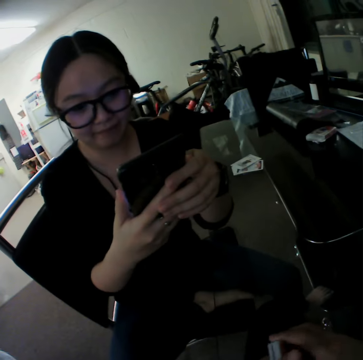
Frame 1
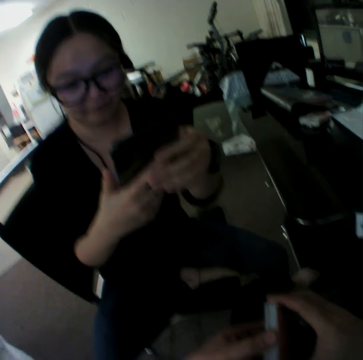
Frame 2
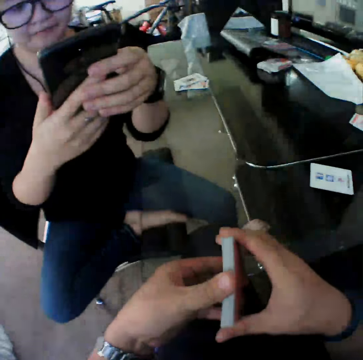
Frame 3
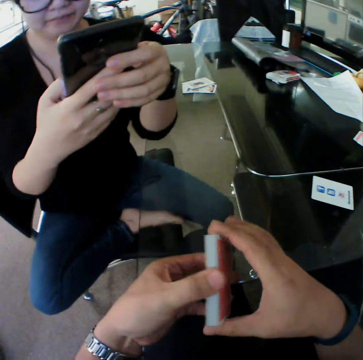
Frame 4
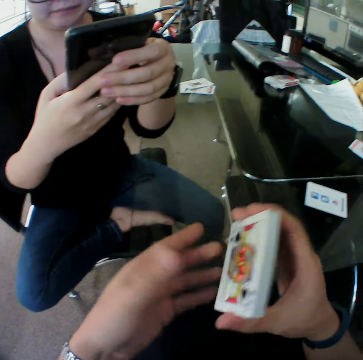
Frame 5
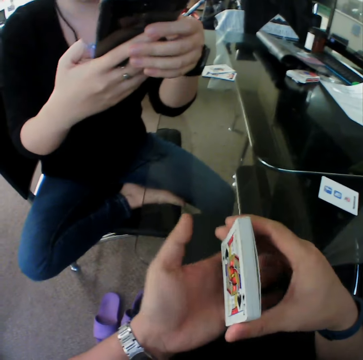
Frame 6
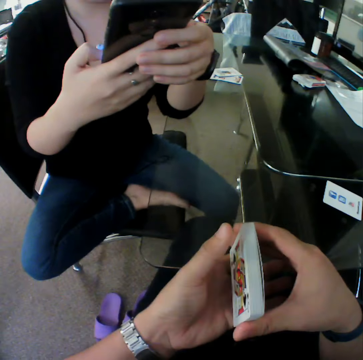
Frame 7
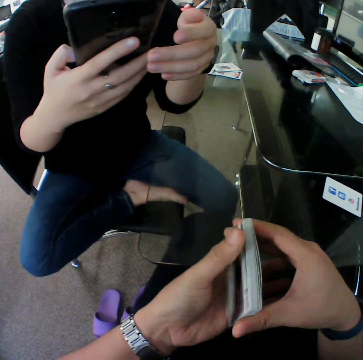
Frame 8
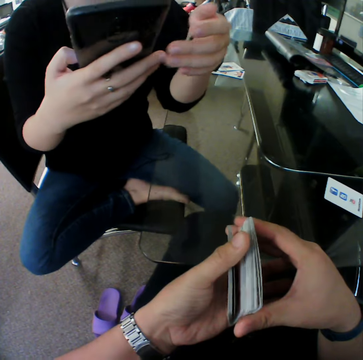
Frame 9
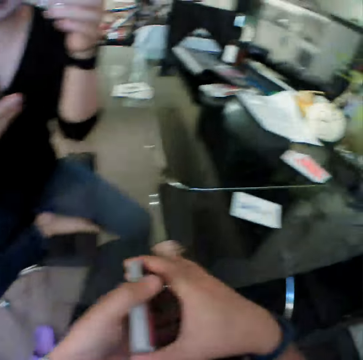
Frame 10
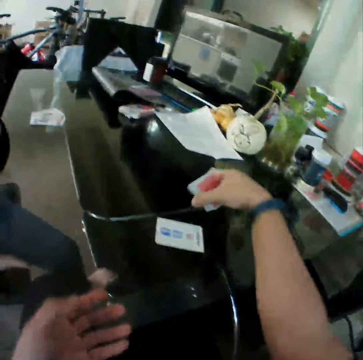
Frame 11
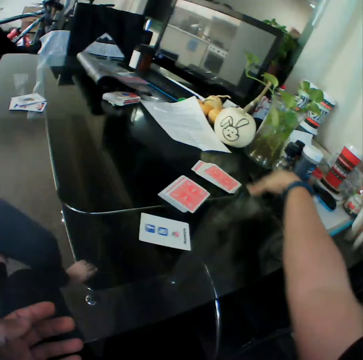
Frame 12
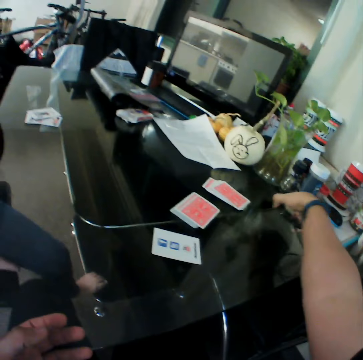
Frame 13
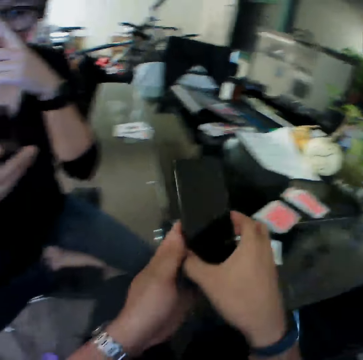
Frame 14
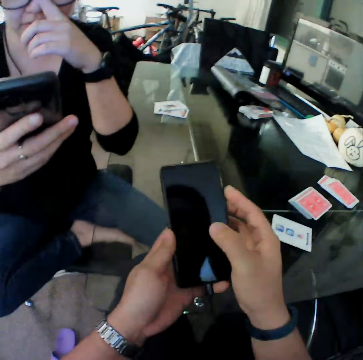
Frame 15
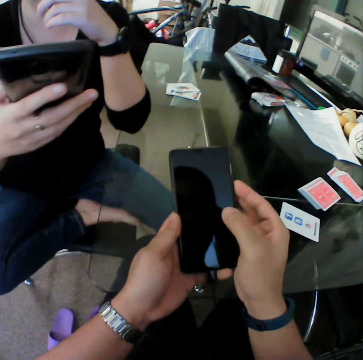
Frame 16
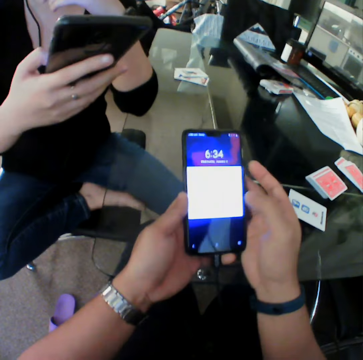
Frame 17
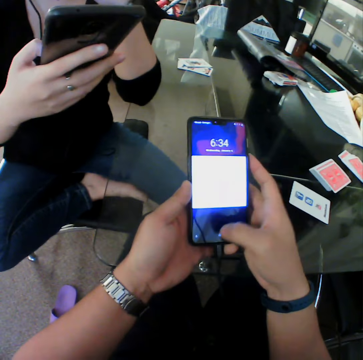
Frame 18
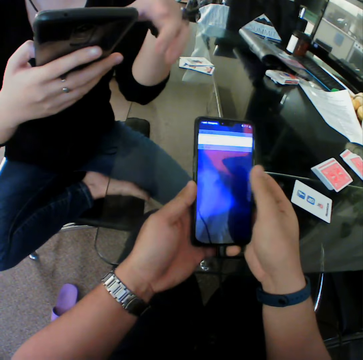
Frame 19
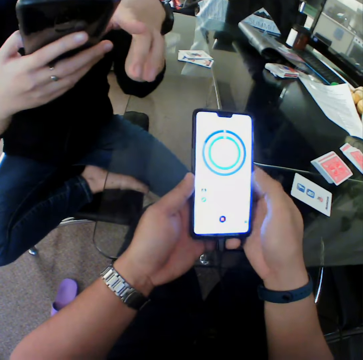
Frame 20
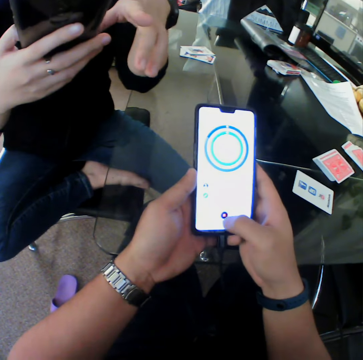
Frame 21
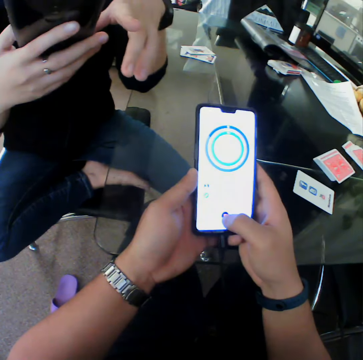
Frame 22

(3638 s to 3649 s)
The camera wearer arranges the cards with both hands. He holds the card. He drops the card on the table with his right hand. He picks a phone with his right hand. He transfers the phone from his right hand to his left hand. He presses the phone with his right hand.
